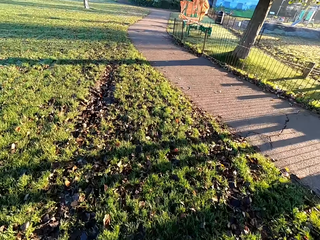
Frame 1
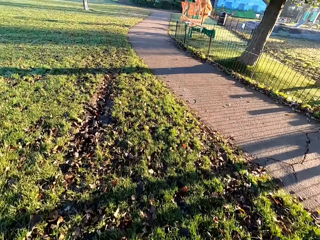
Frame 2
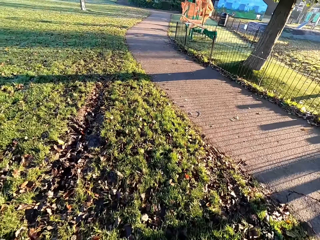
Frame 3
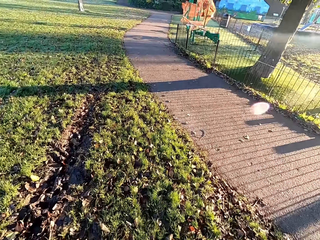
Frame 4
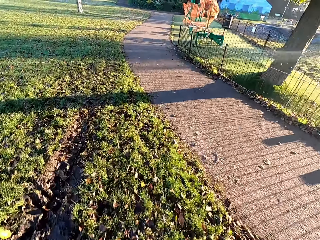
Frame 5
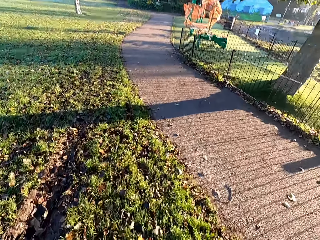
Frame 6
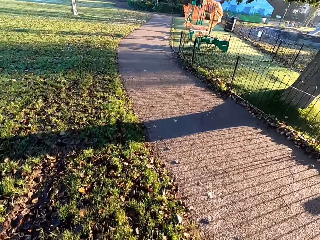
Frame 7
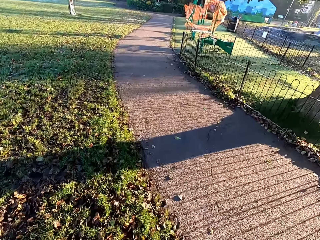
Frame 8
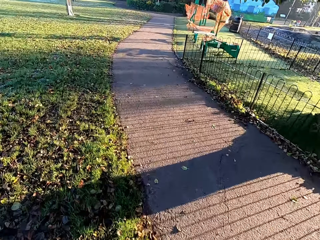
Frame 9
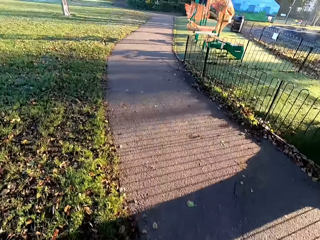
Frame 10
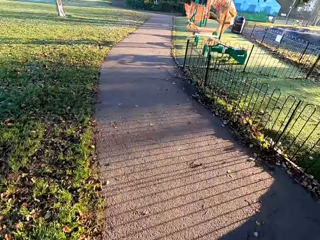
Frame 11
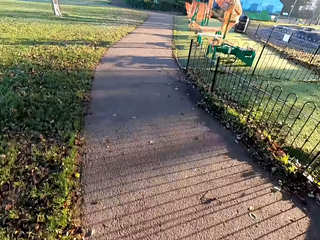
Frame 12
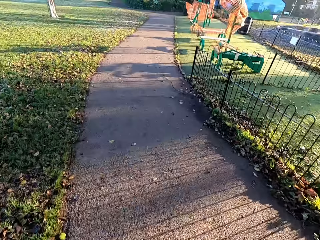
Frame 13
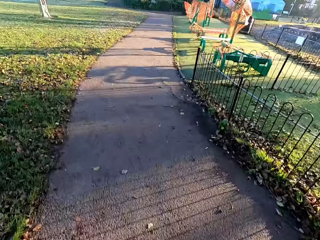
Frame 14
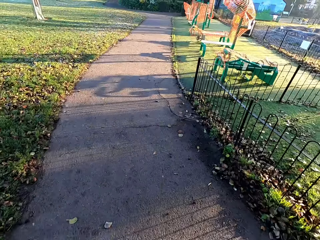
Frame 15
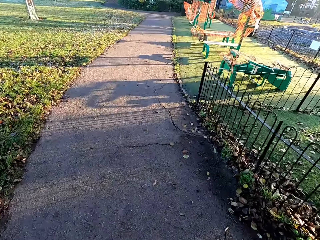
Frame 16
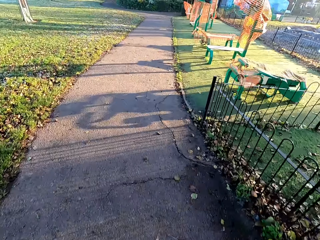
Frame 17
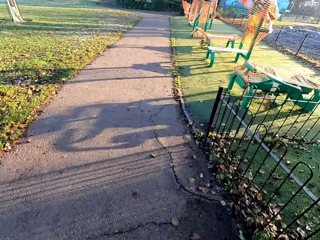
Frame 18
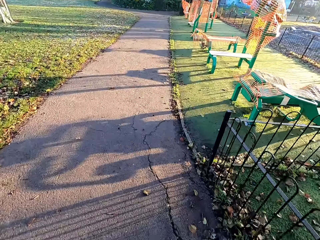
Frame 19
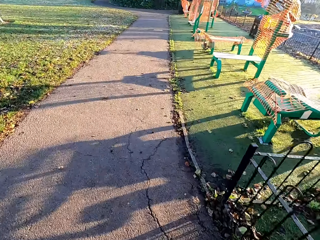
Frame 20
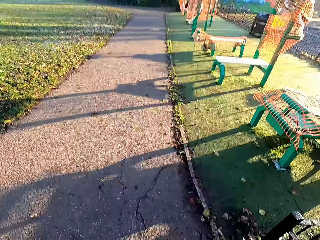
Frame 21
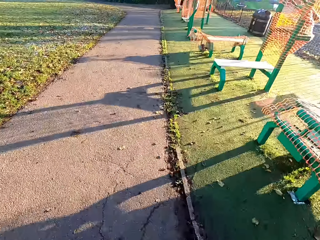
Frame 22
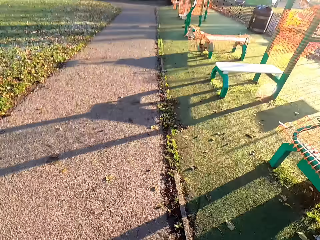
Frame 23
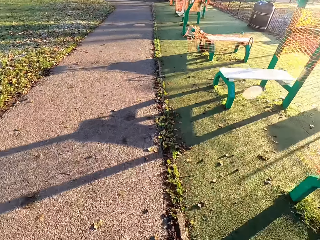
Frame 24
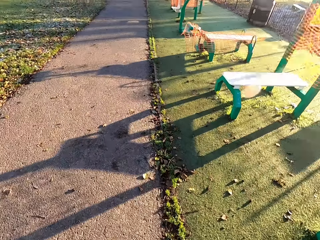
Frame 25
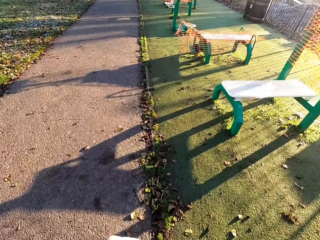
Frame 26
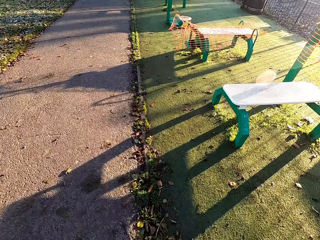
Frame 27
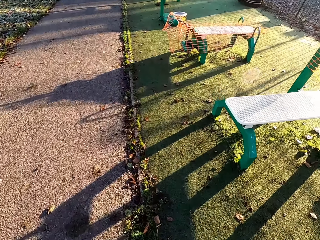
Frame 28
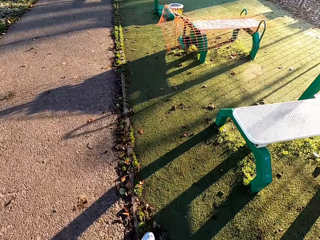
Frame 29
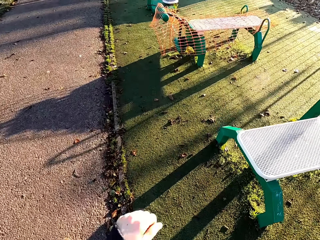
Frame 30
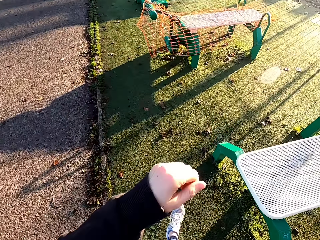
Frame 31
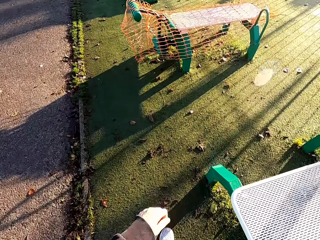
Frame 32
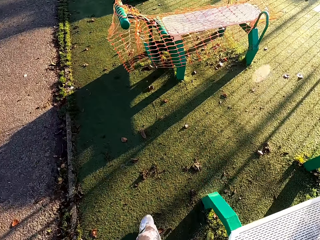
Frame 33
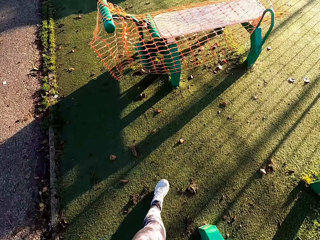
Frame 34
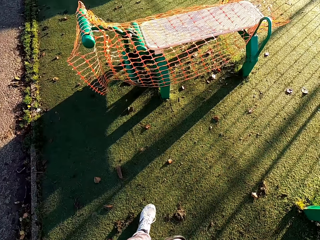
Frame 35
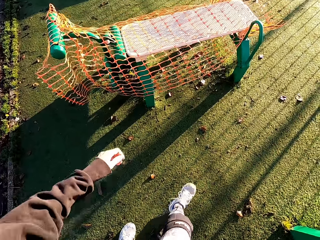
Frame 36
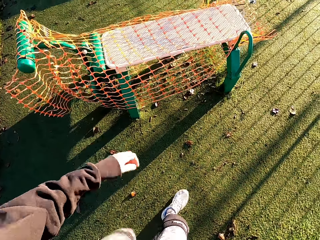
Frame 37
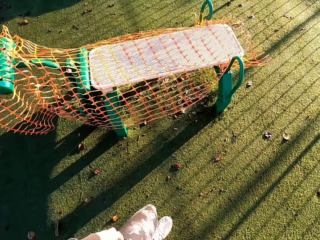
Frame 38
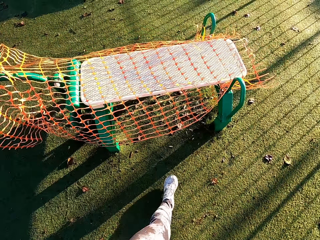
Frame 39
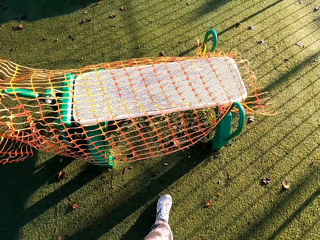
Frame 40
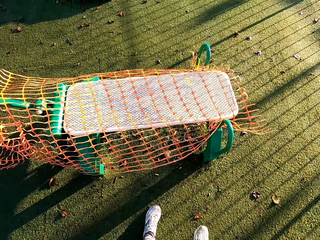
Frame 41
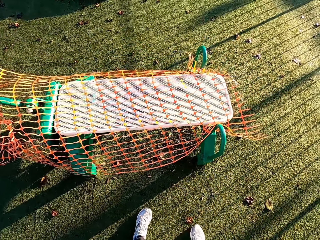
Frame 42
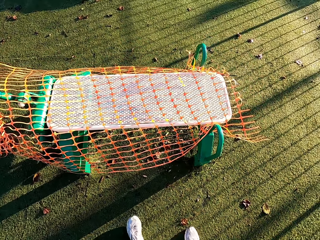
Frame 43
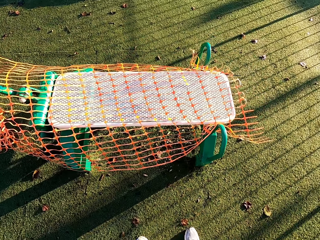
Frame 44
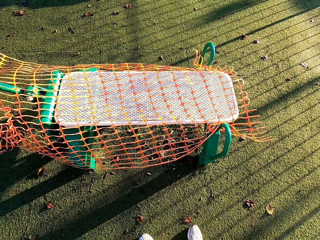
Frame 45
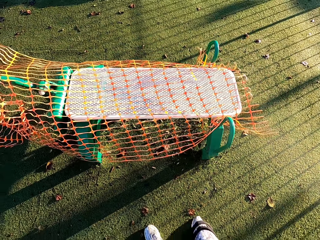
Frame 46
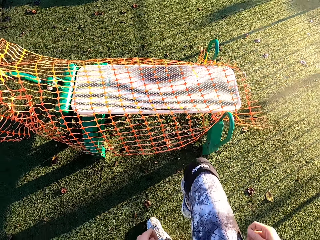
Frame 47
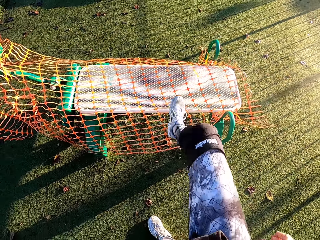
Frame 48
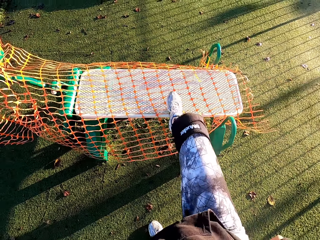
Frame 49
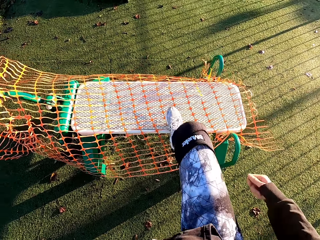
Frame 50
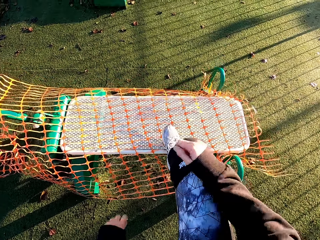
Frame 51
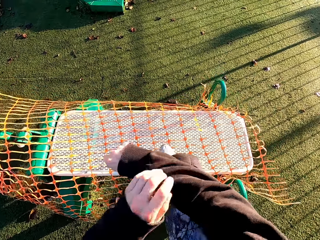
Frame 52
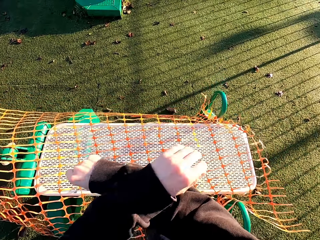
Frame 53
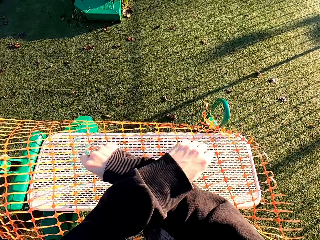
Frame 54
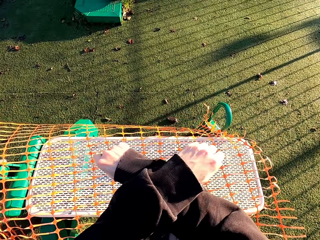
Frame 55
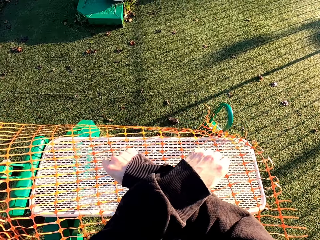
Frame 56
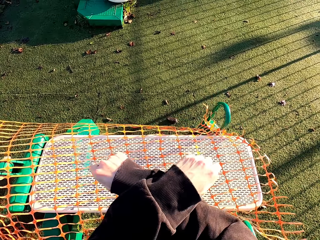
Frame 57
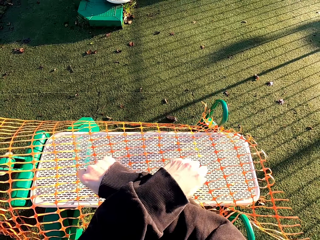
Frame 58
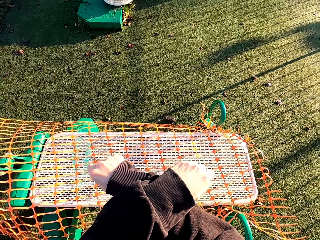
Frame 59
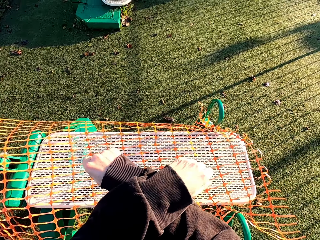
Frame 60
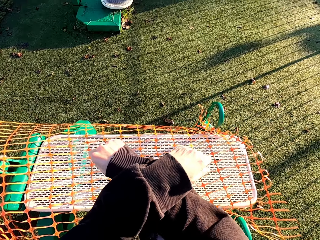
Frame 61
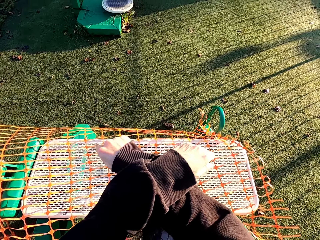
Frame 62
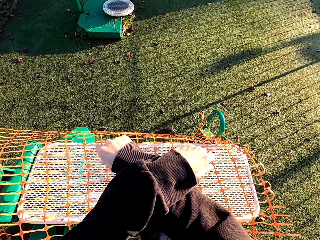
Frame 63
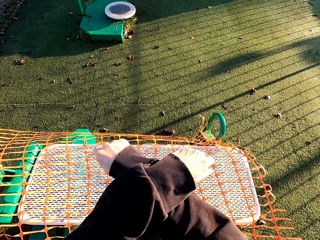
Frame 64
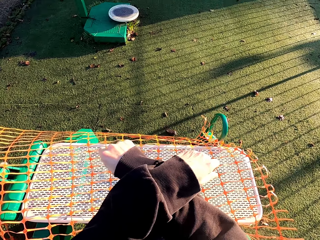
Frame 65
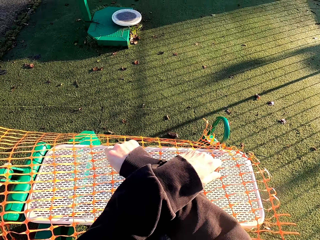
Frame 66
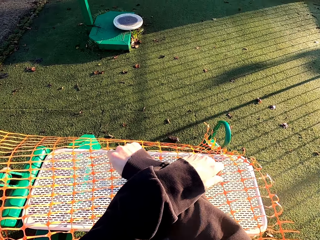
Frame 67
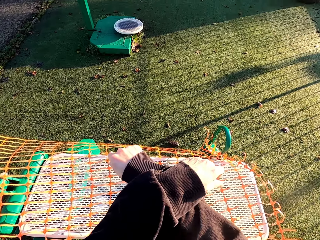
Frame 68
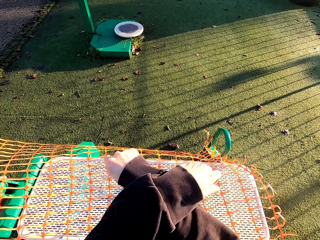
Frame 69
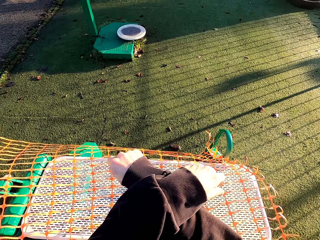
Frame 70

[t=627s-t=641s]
The camera wearer jogs along the pathway. She places her right leg on a gym seat. She folds her hands.

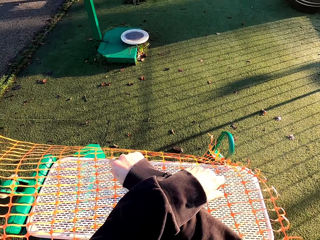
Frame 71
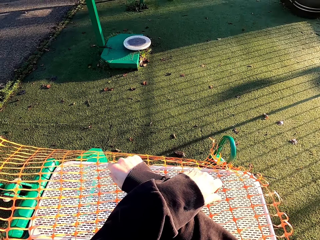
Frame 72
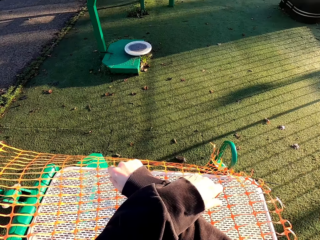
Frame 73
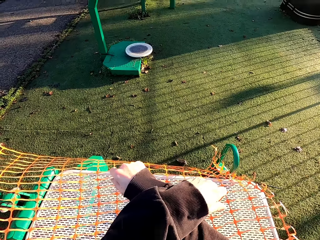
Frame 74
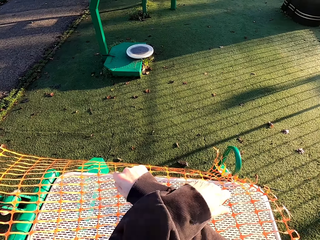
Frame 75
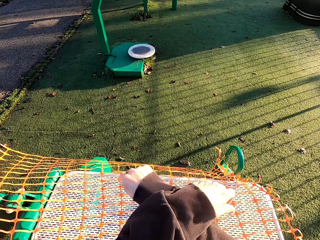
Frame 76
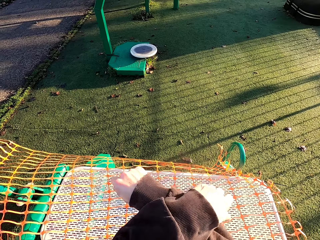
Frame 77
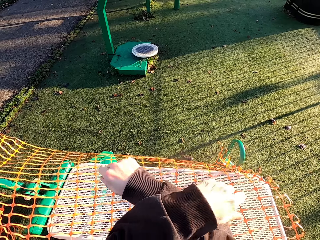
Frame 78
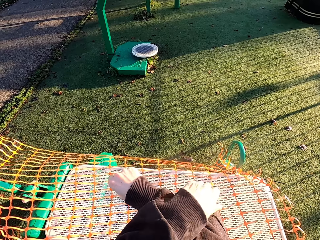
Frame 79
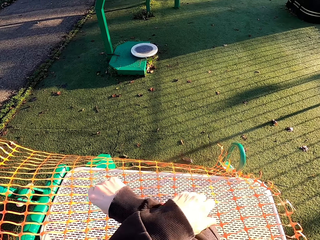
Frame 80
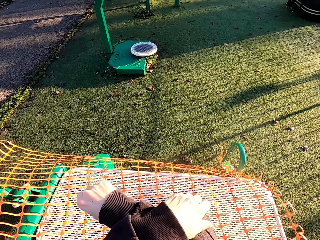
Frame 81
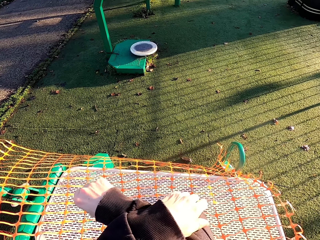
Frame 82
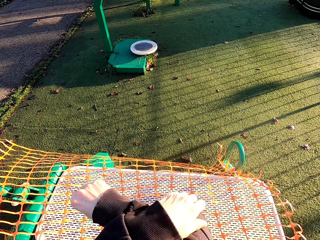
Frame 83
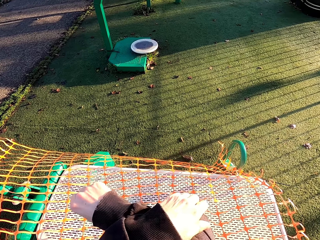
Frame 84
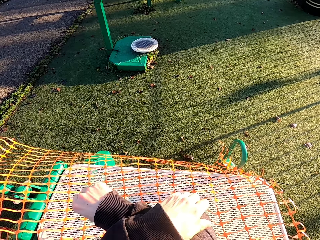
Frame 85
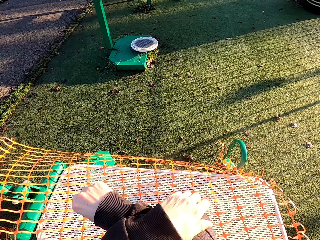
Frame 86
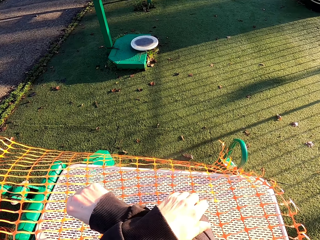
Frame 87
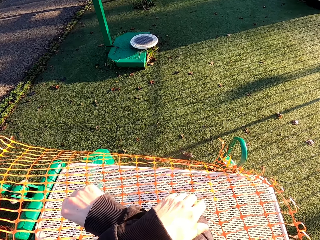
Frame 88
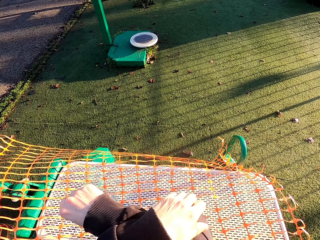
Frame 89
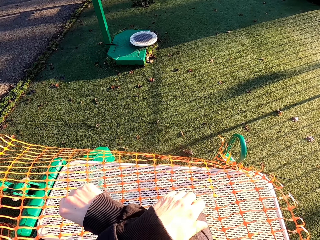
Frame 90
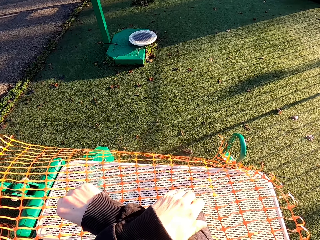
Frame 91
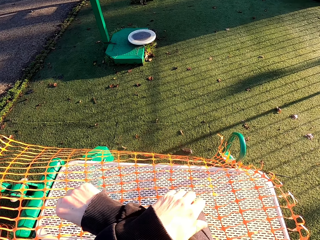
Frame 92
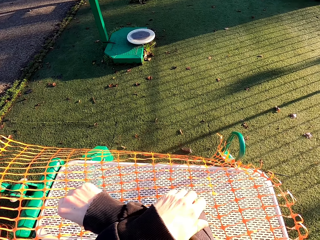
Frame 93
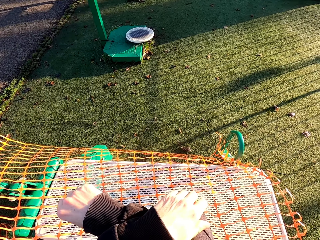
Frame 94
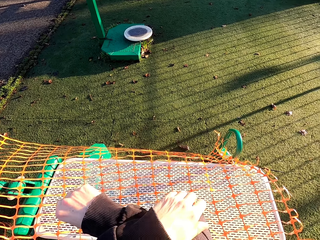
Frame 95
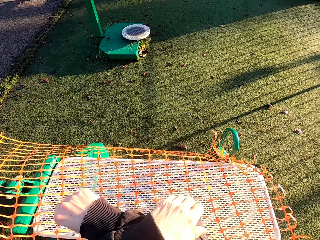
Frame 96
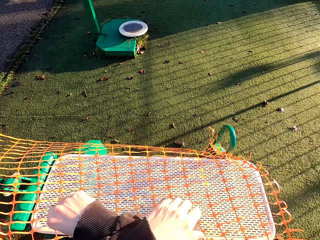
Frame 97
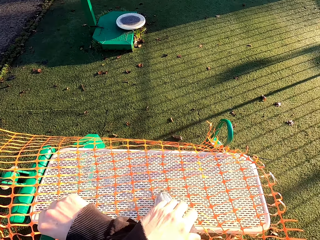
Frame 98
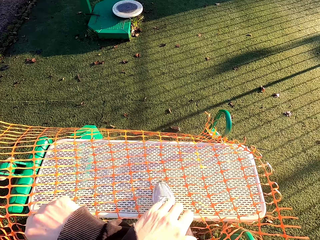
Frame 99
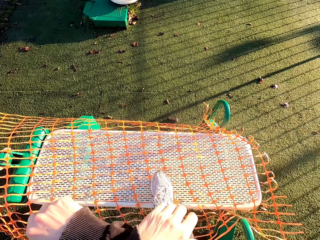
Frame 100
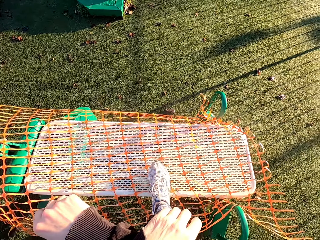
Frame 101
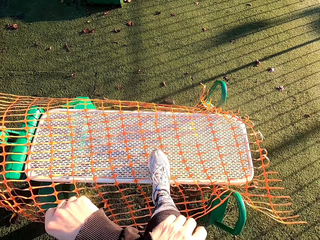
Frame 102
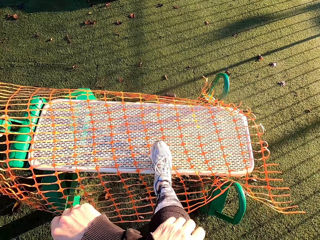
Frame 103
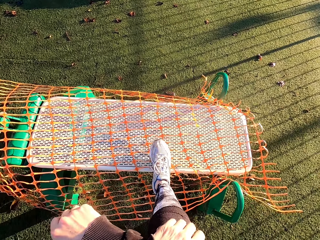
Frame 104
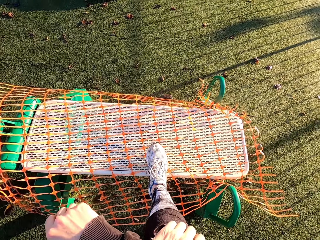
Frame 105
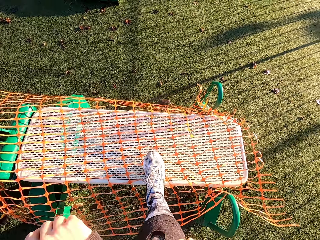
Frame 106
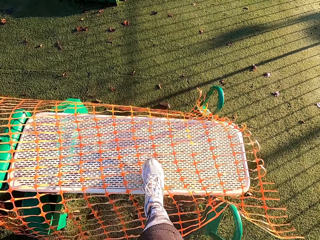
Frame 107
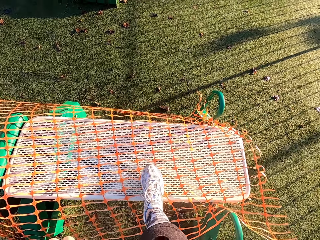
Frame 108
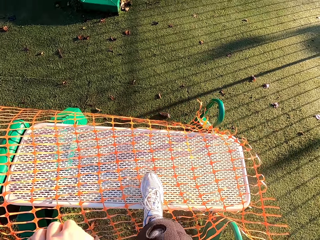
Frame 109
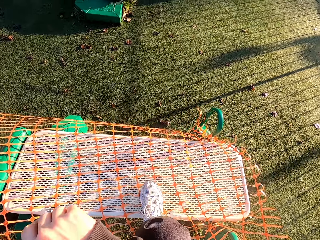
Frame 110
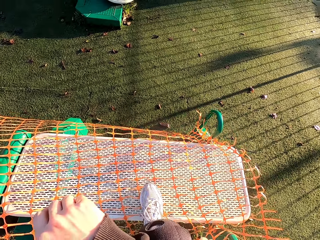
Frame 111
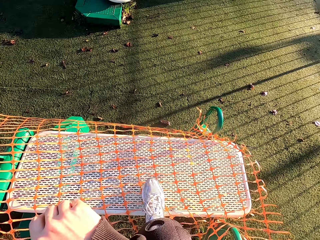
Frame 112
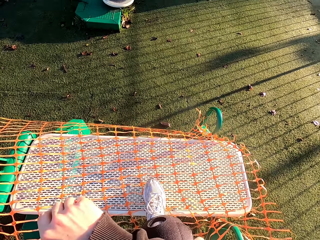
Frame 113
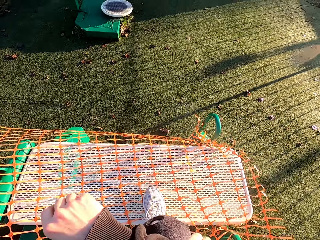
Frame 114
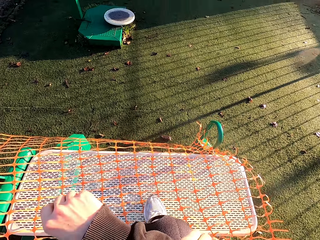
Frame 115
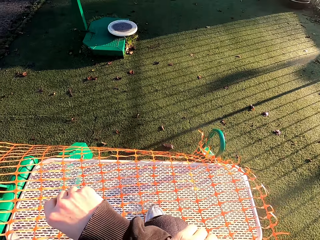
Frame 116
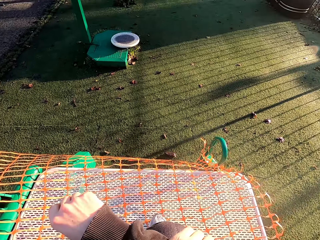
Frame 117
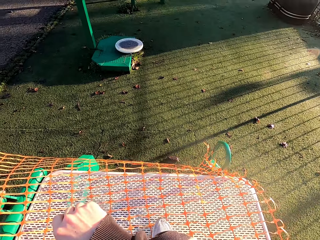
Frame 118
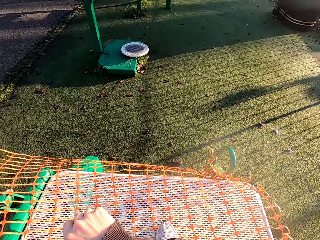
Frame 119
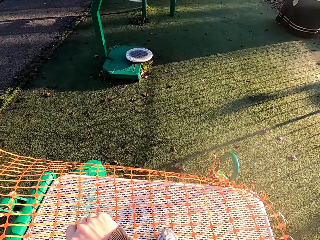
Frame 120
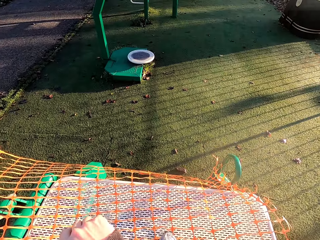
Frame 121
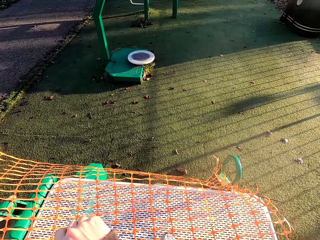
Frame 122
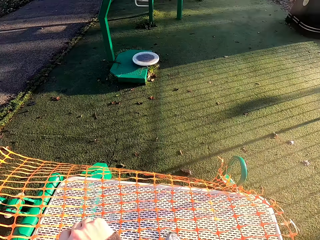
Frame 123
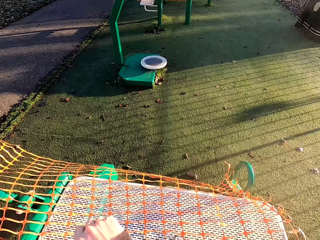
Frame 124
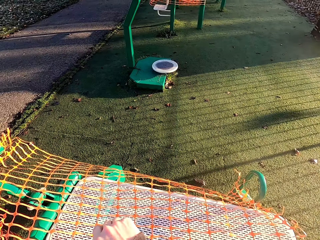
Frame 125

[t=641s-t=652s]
The camera wearer looks around.
